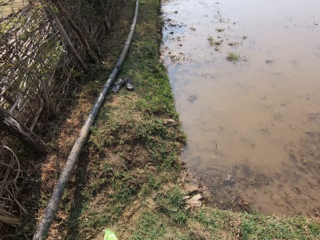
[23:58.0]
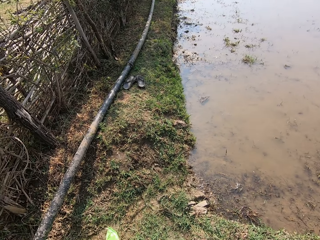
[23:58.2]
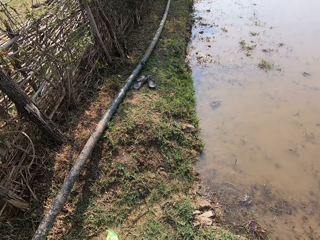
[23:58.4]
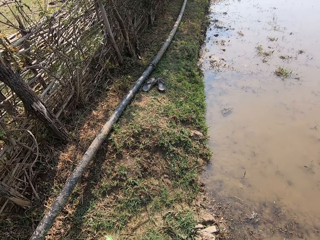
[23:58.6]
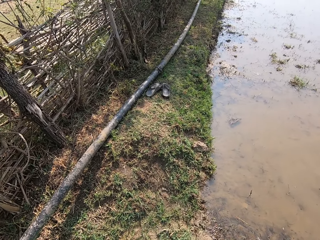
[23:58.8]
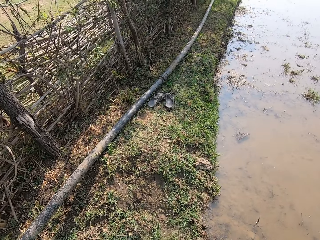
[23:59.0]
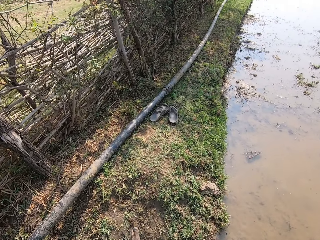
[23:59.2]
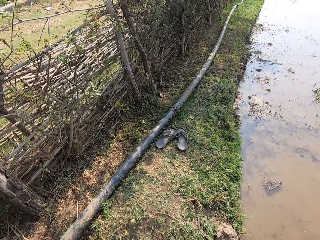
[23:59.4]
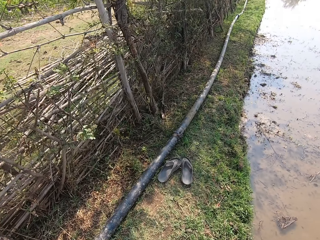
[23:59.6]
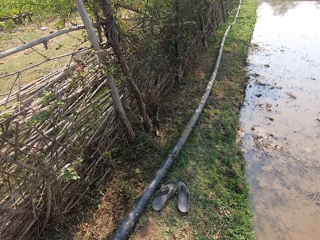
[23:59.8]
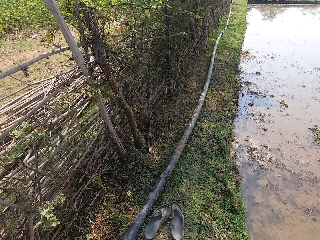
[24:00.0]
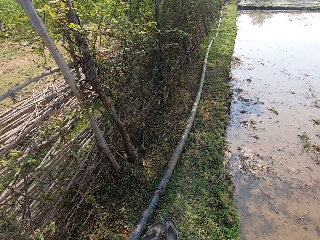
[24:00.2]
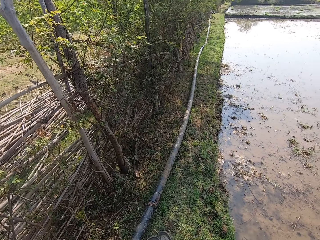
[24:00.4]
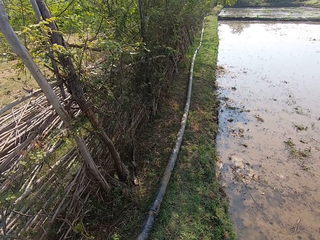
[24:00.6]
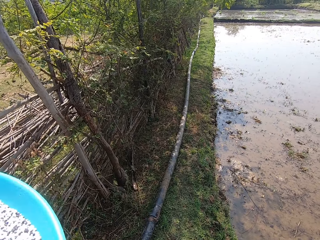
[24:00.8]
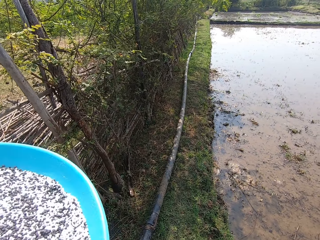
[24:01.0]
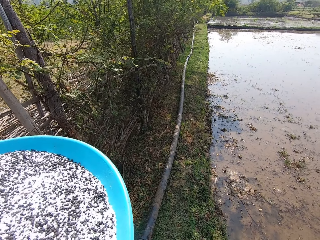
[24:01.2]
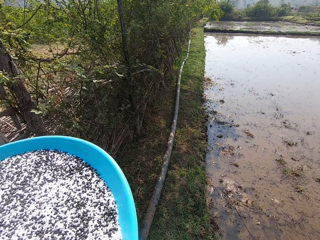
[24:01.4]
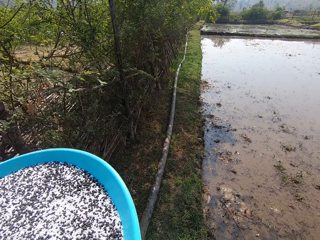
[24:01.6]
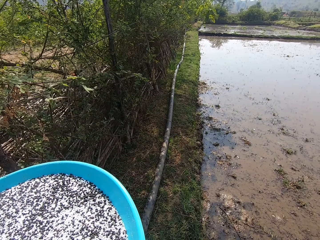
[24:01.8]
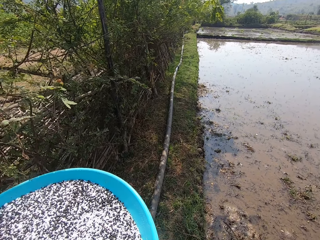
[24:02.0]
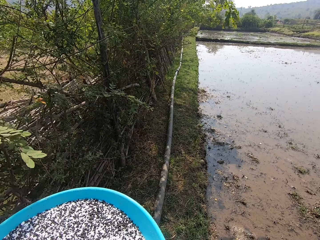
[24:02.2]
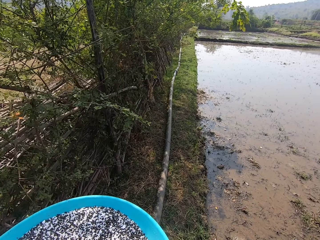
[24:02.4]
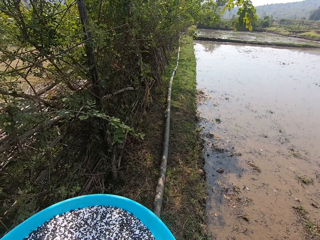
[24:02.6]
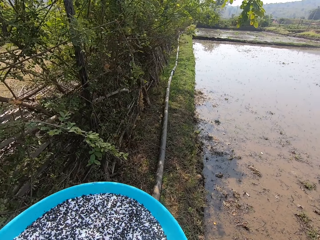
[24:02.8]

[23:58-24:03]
The camera wearer walks on the grass.

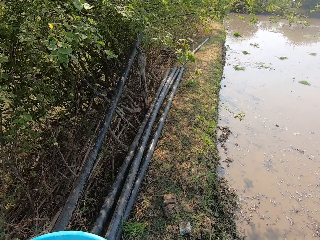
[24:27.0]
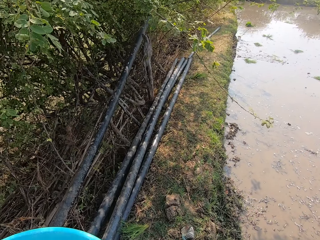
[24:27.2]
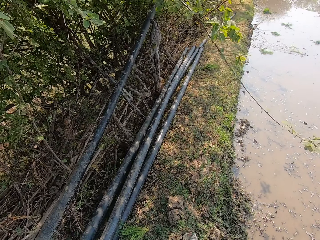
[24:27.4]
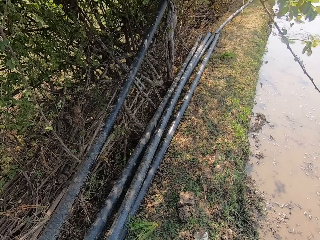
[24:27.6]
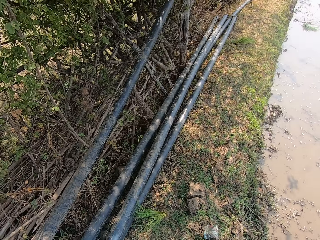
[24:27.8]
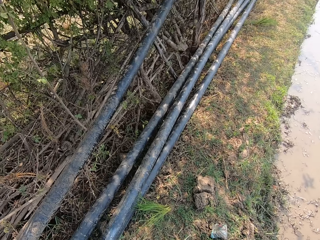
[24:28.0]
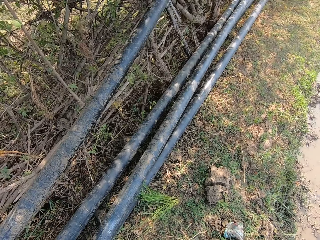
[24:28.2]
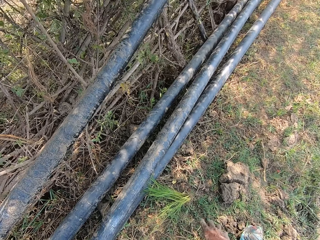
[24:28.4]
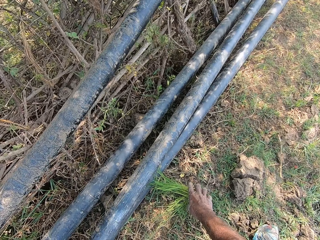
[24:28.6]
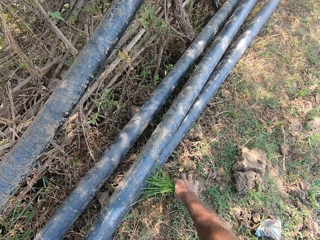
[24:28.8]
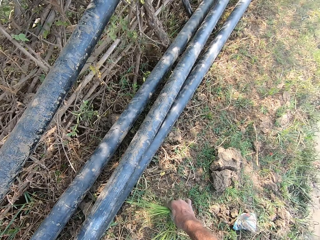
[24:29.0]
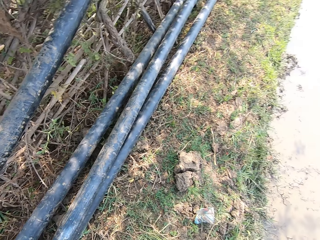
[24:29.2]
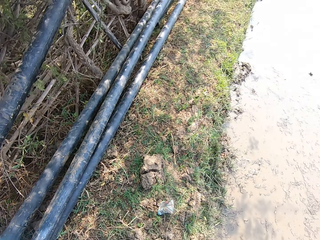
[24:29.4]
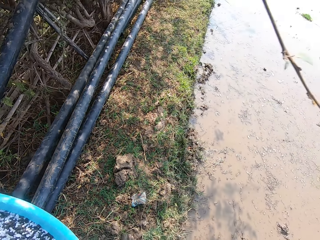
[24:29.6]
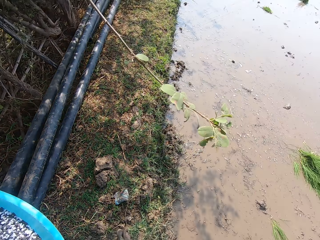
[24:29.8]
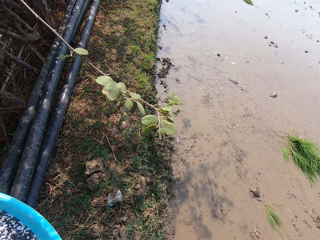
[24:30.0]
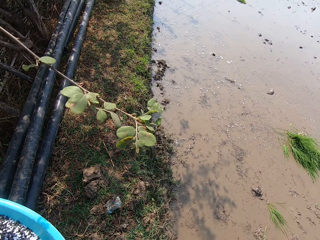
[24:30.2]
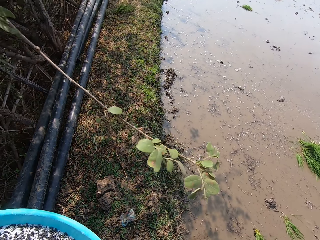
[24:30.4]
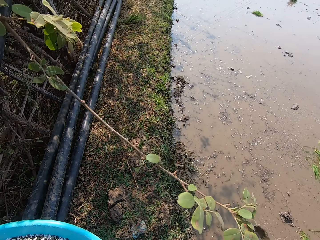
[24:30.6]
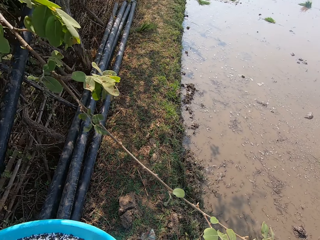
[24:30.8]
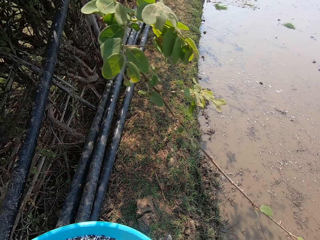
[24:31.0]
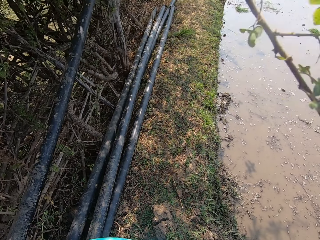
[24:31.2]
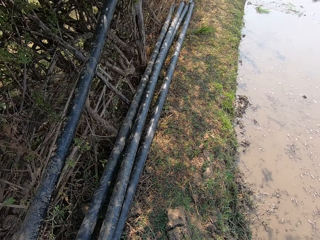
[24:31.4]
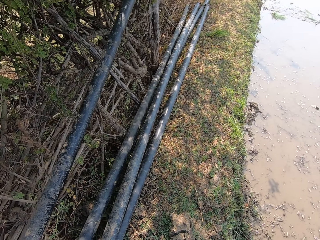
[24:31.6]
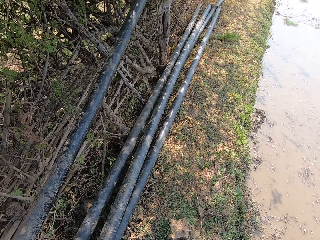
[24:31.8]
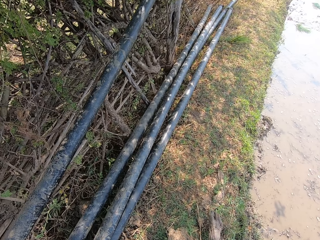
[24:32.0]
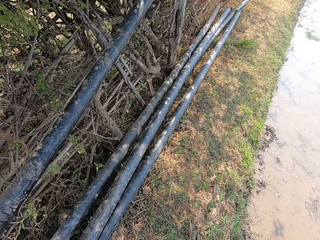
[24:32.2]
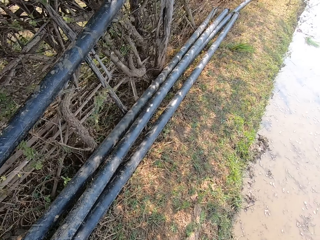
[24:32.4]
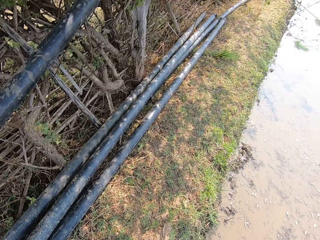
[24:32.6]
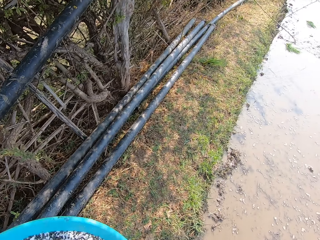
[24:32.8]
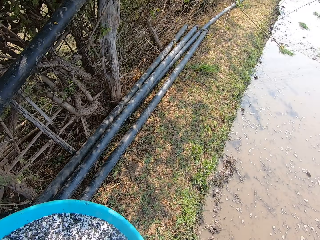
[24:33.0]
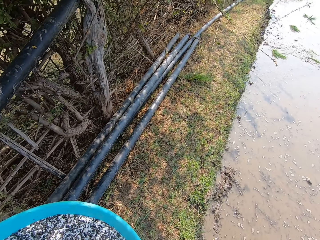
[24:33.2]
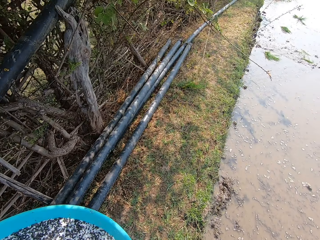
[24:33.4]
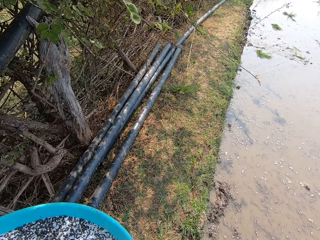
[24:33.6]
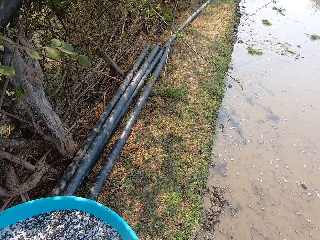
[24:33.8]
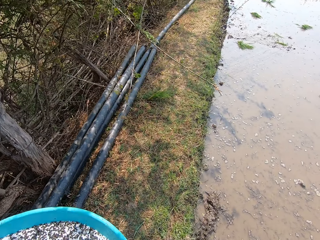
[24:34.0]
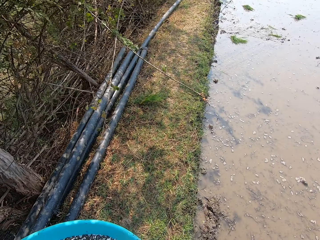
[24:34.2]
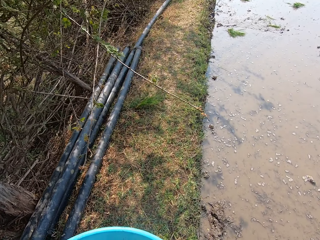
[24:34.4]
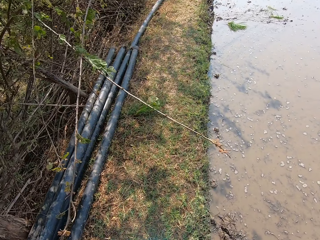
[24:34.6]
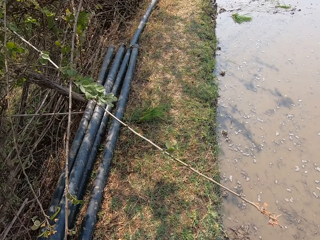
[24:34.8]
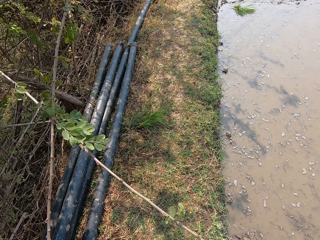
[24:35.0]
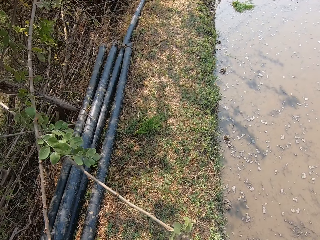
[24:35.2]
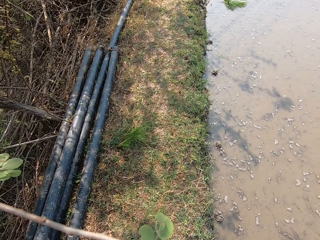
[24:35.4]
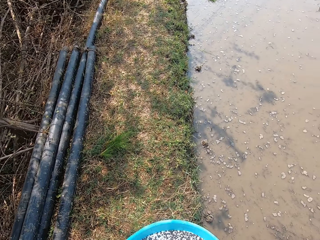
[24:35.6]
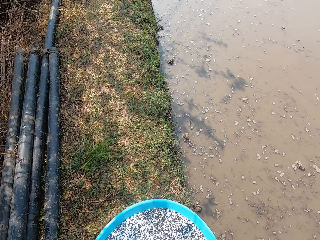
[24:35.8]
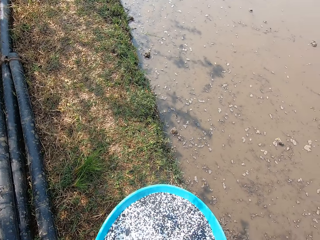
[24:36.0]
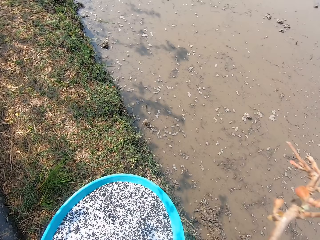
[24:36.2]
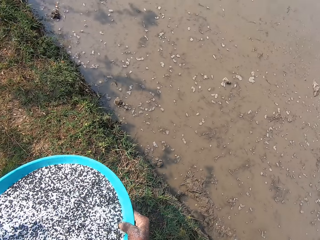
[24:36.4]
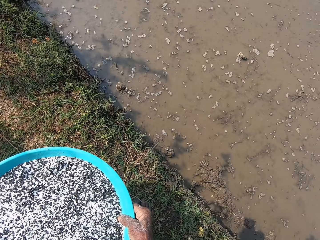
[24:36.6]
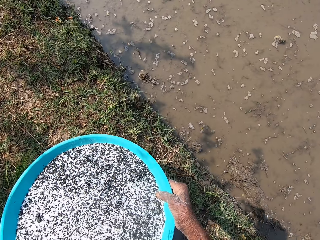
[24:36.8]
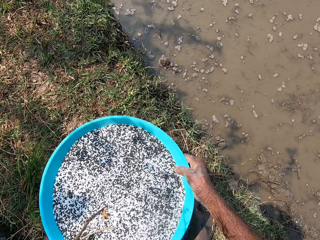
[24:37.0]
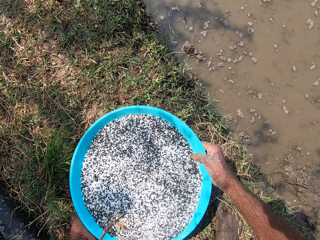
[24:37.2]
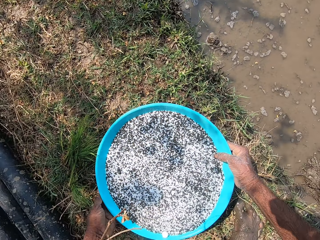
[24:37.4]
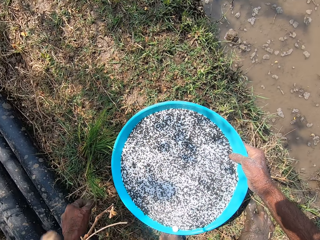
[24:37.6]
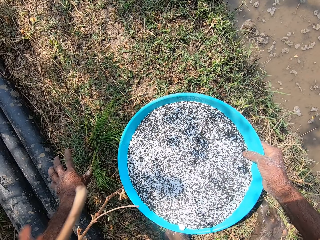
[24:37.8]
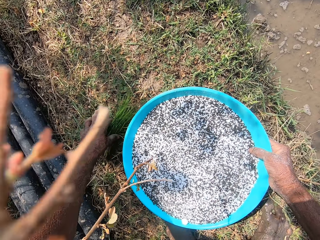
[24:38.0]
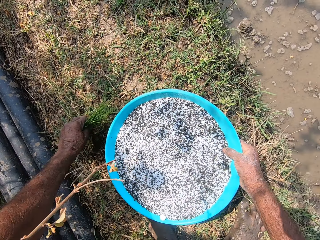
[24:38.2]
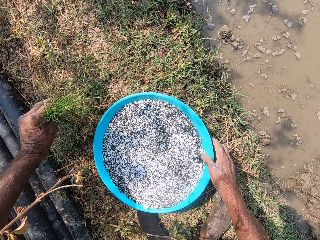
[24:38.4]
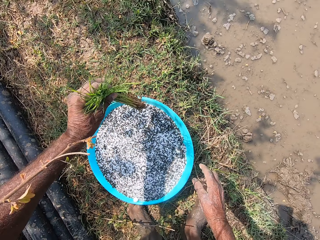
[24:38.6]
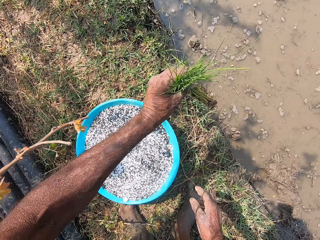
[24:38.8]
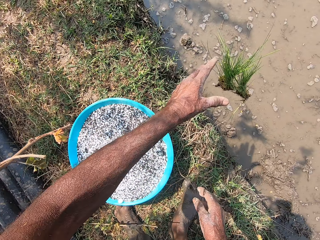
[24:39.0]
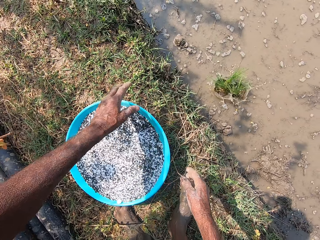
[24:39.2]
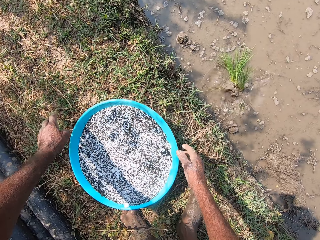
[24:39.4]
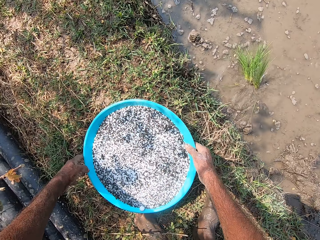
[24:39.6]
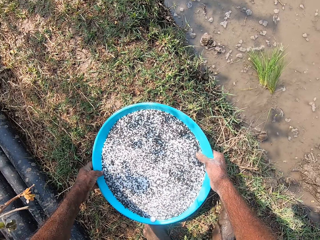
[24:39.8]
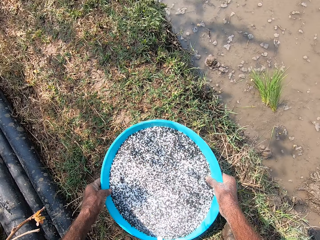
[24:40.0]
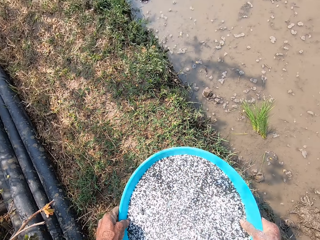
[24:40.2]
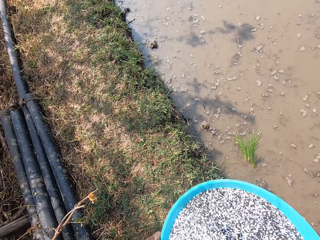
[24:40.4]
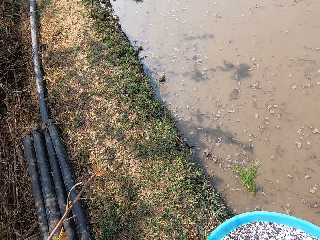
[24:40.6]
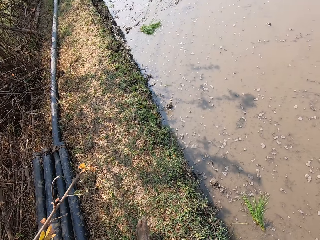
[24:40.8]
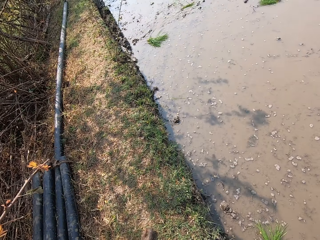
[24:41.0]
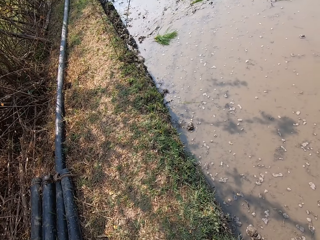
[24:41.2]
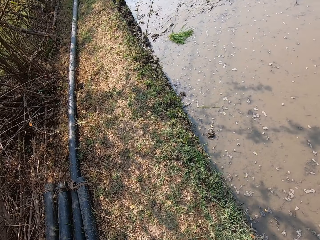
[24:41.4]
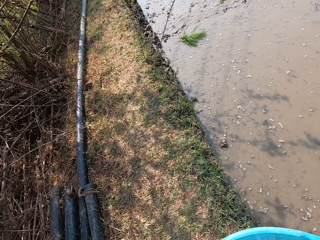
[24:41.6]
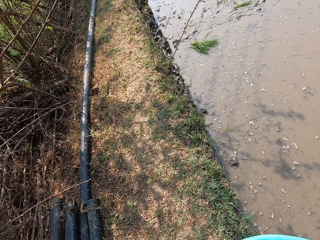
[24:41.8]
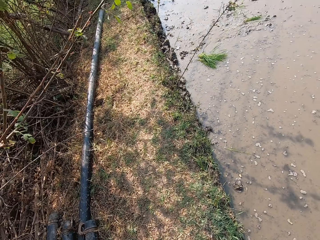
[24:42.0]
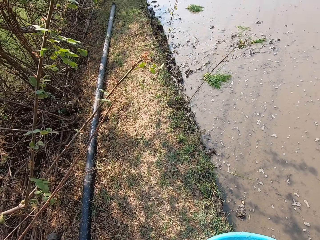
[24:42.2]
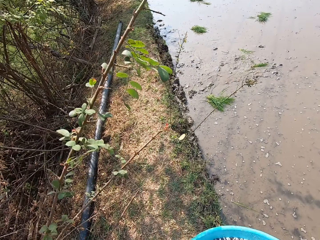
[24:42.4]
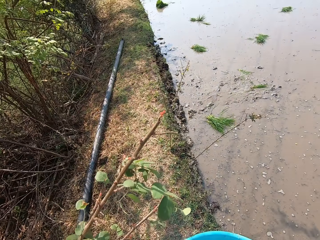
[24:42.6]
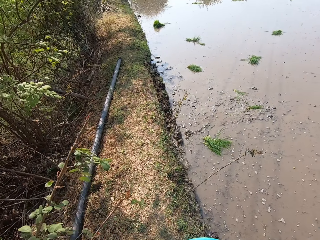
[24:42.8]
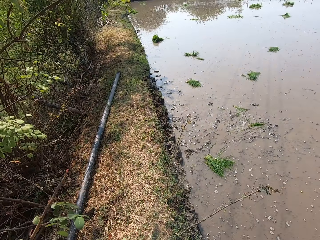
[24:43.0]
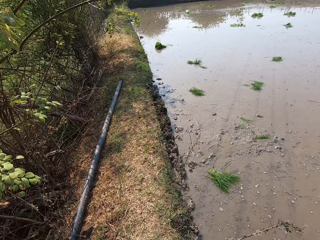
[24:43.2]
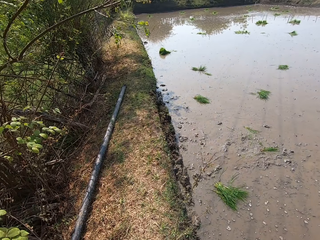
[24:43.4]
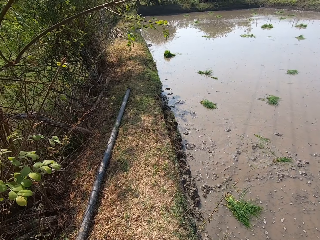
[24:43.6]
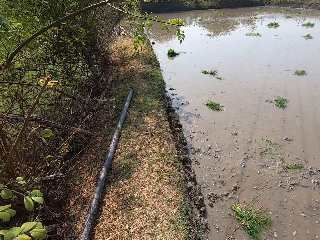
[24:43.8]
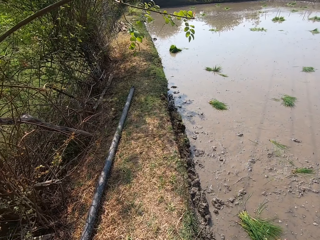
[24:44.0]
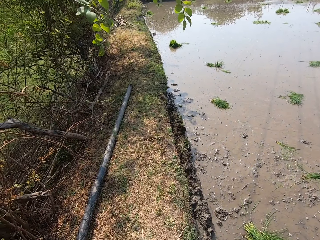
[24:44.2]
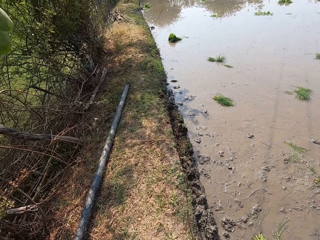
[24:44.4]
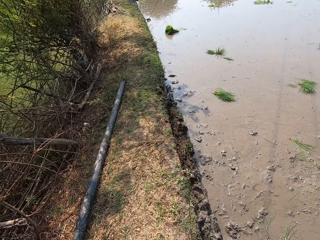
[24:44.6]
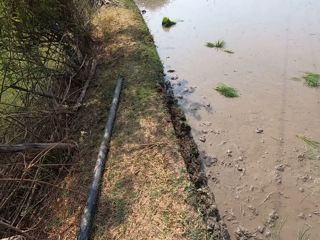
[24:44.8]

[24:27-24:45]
The camera wearer removes some grass from the ground with his right hand. He walks on the grass. He drops the bowl on the ground with both hands. He removes some grass from the ground with his left hand. He throws the grass in the river with his left hand. He picks up the bowl from the ground with both hands. He walks on the grass.
